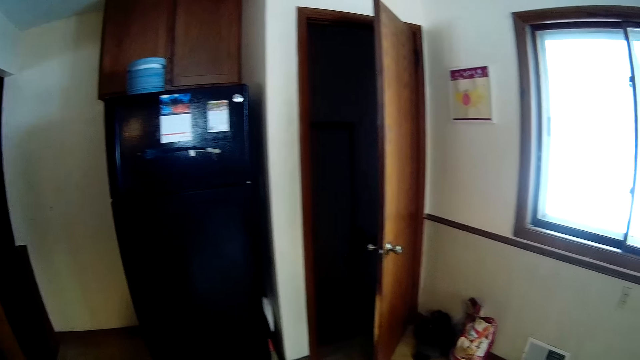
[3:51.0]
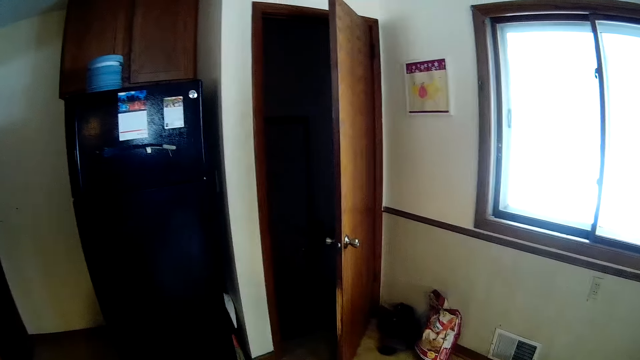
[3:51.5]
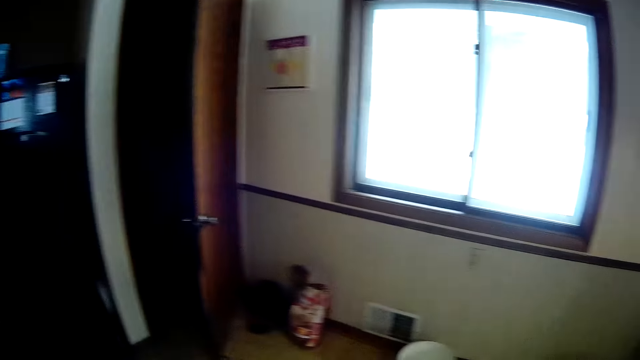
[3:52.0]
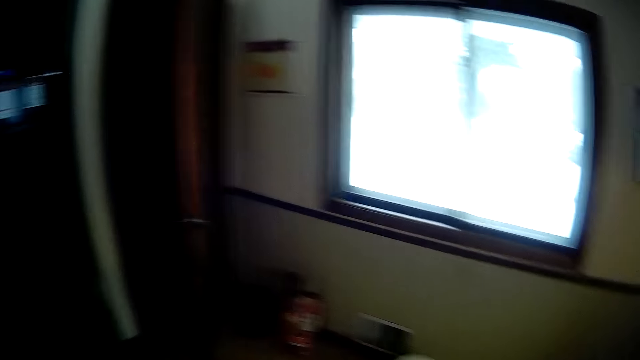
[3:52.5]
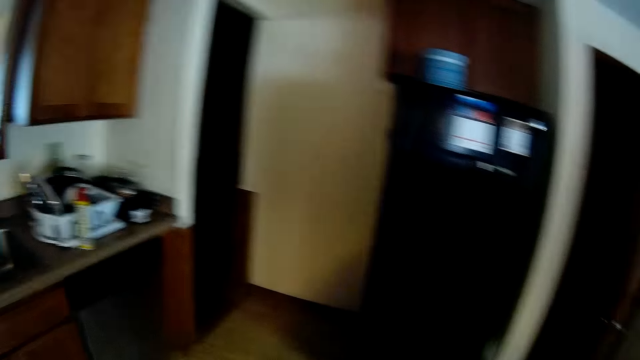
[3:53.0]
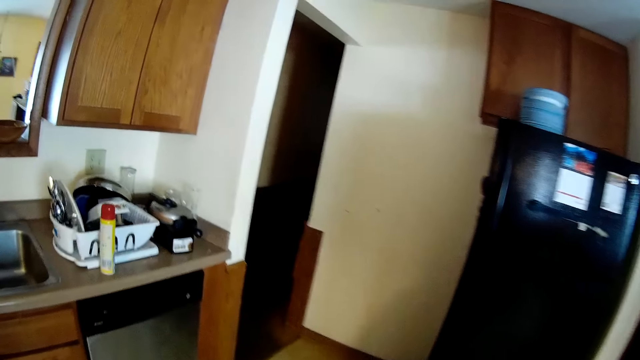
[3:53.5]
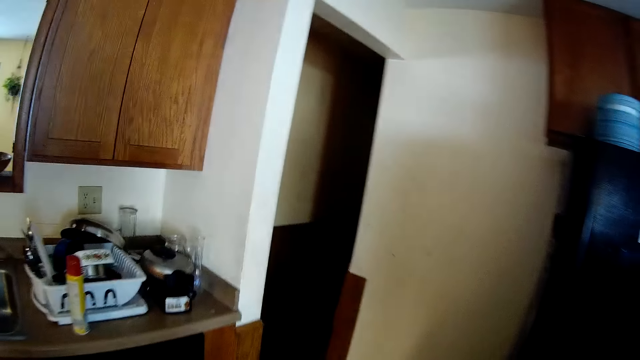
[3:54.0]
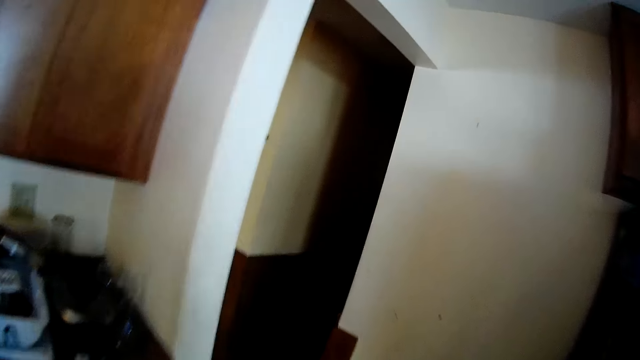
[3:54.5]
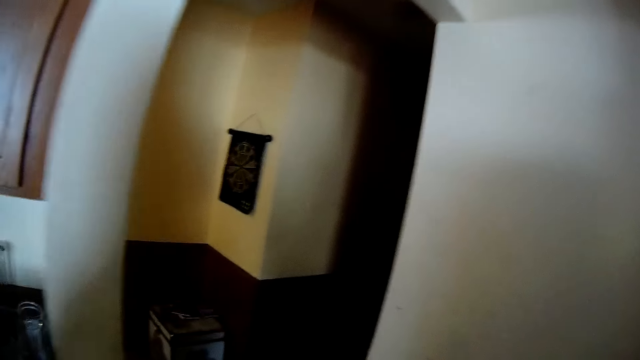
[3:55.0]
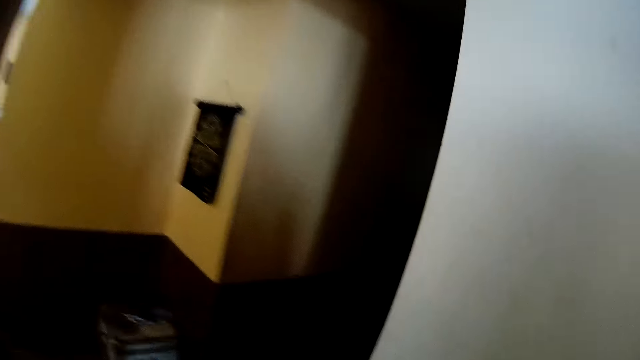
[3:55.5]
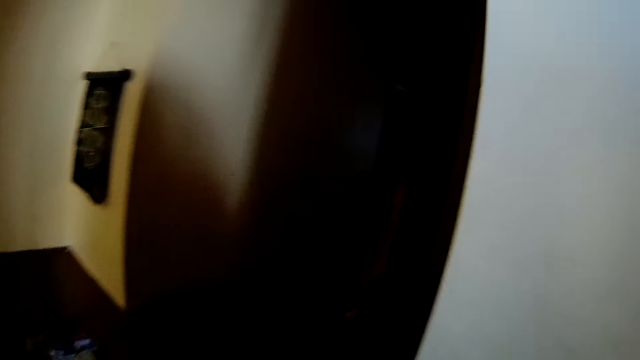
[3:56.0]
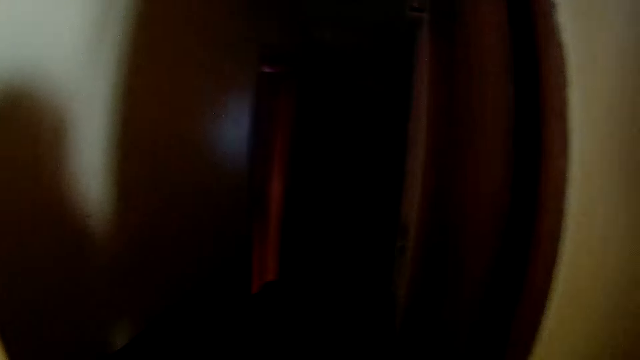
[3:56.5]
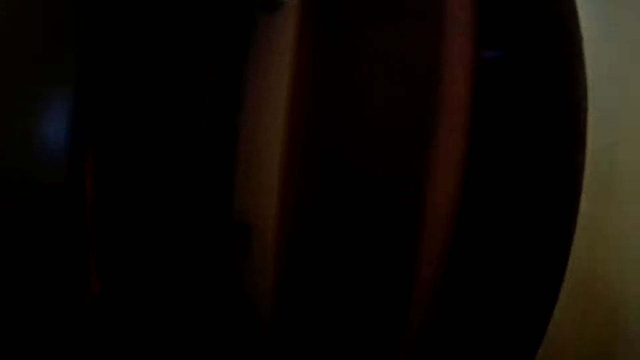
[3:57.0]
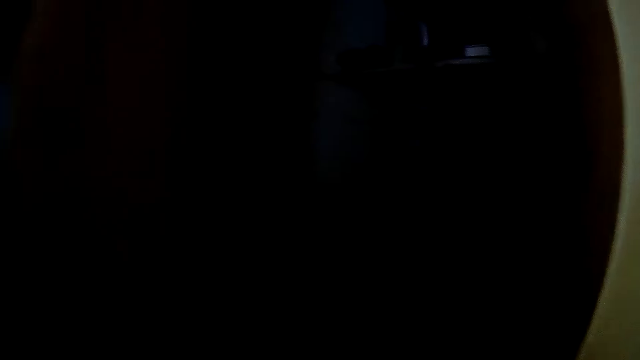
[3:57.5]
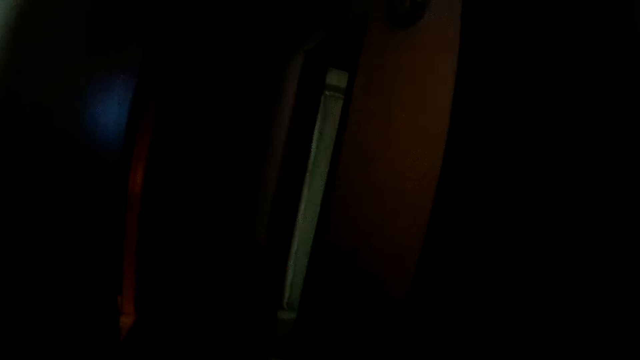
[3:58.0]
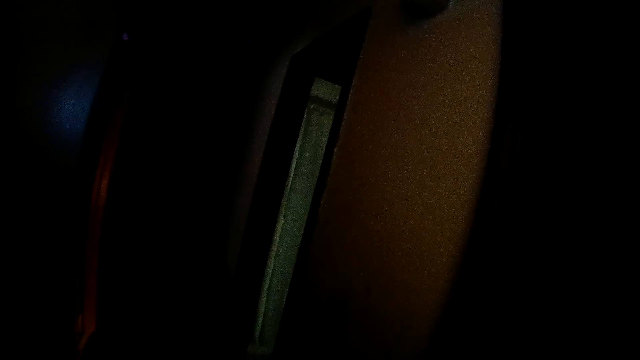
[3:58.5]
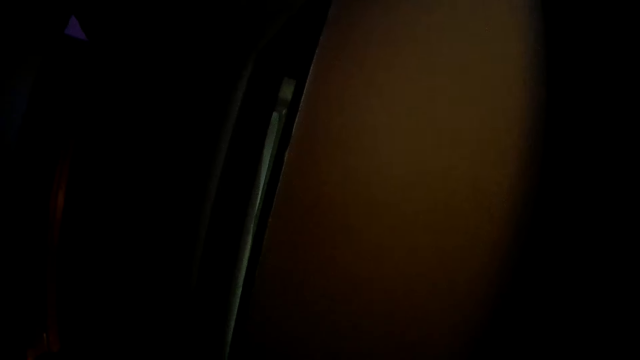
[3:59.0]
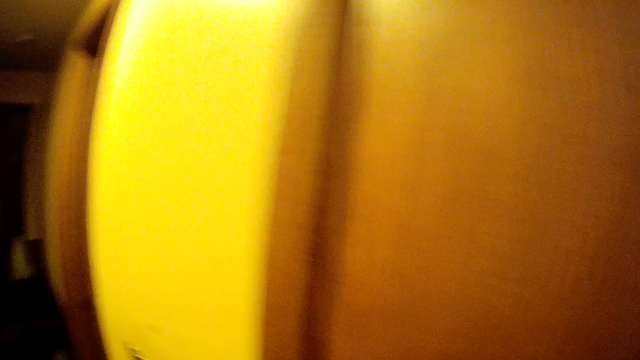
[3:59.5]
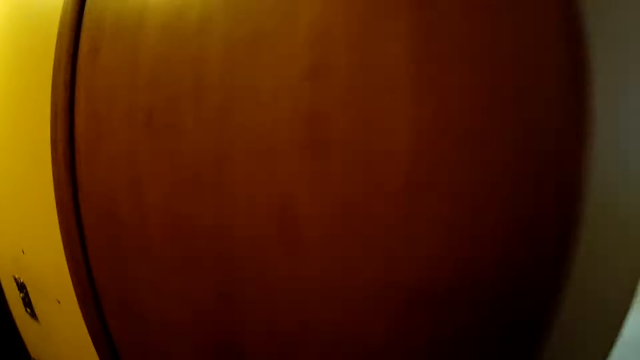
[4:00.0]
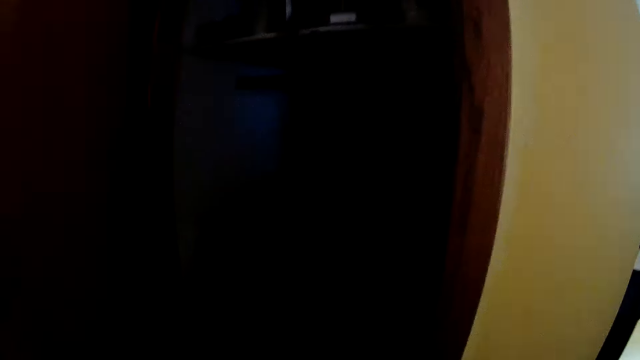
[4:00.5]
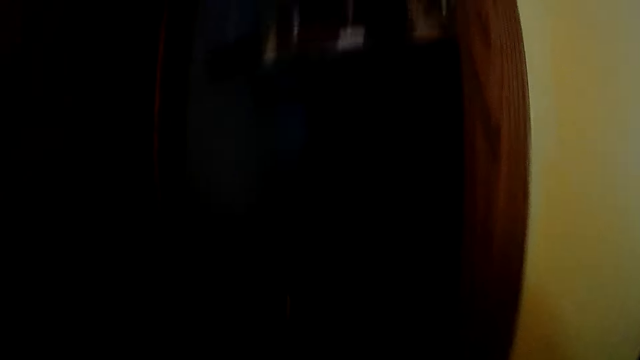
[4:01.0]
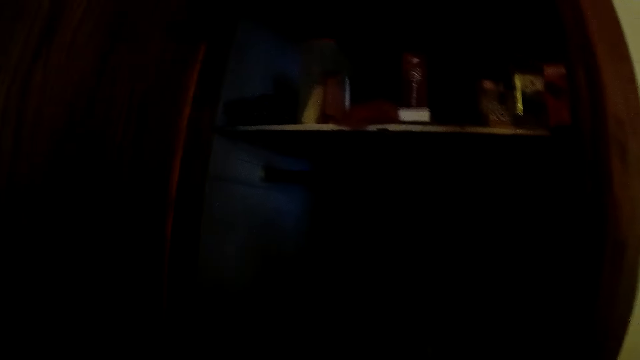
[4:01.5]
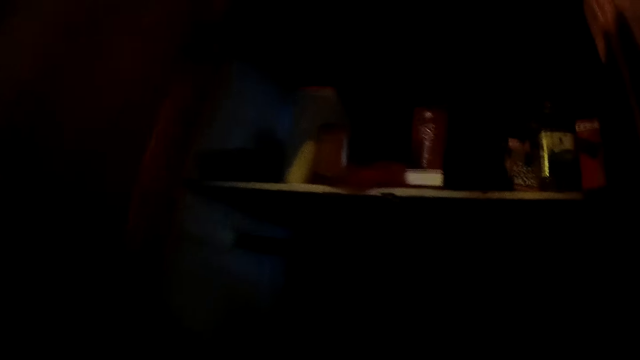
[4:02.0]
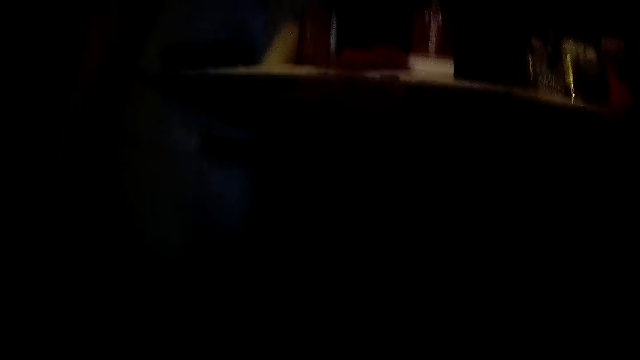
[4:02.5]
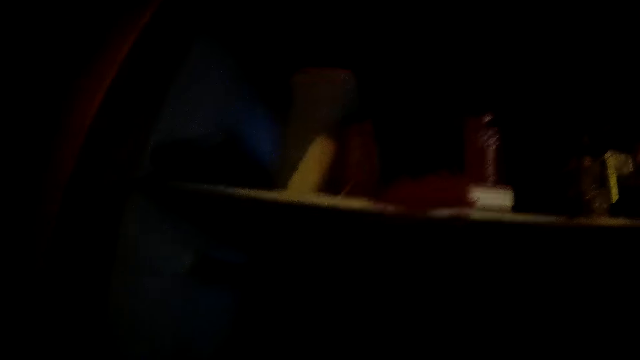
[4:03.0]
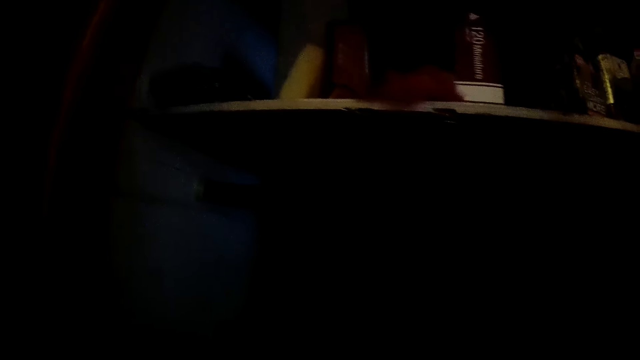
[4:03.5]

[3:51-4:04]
The camera wearer moves around the house. She opens a closet with her left hand.

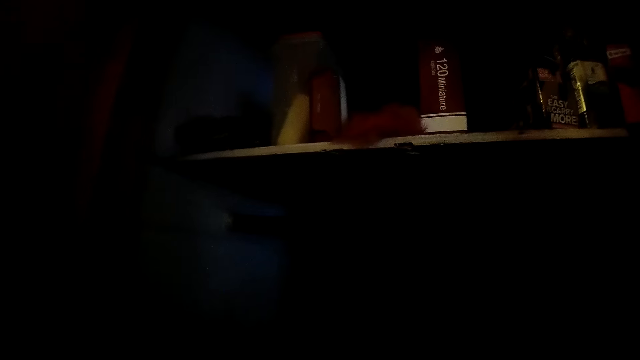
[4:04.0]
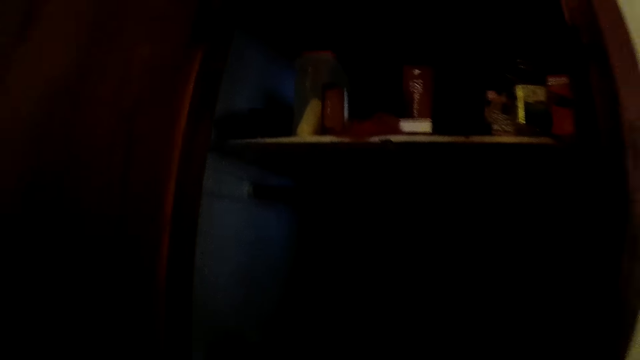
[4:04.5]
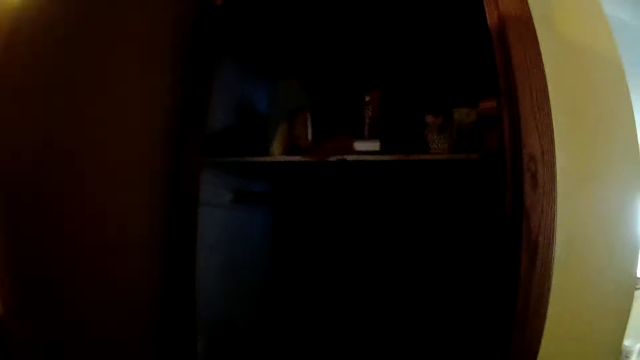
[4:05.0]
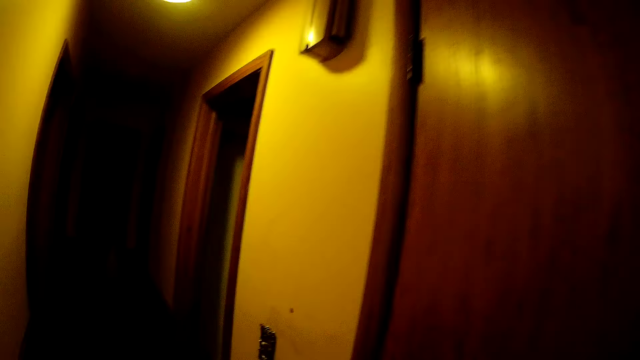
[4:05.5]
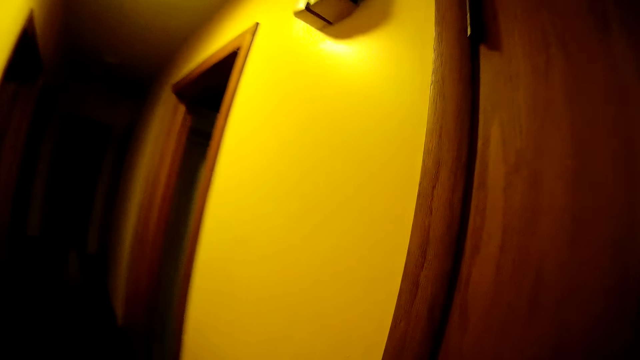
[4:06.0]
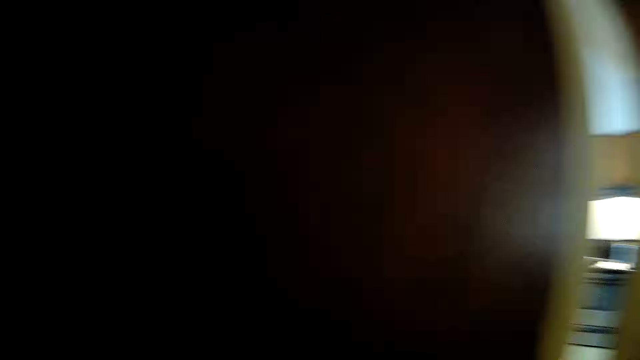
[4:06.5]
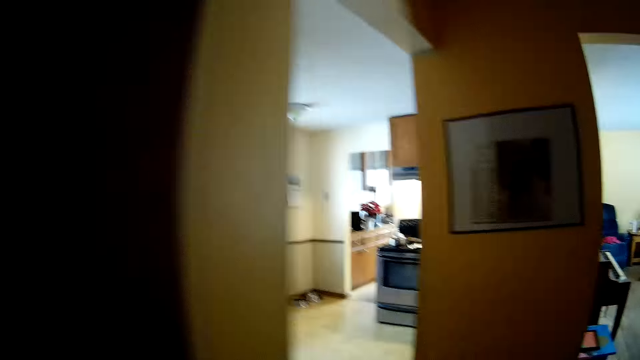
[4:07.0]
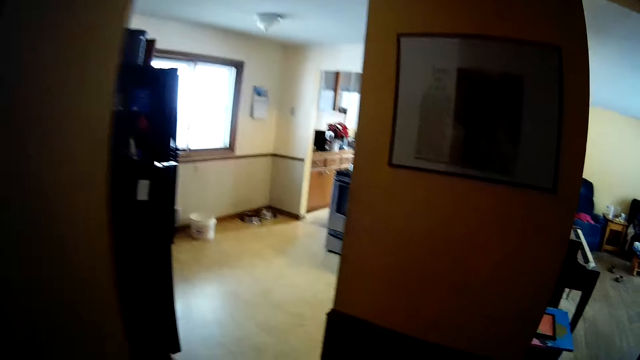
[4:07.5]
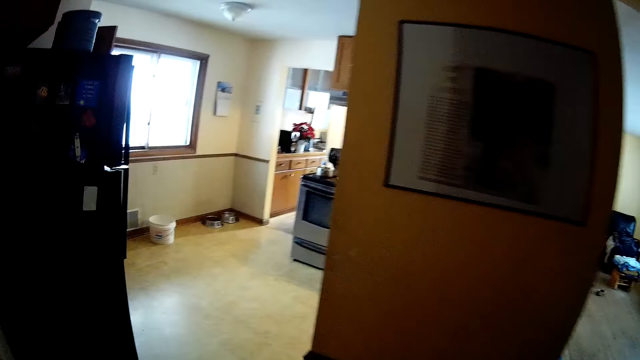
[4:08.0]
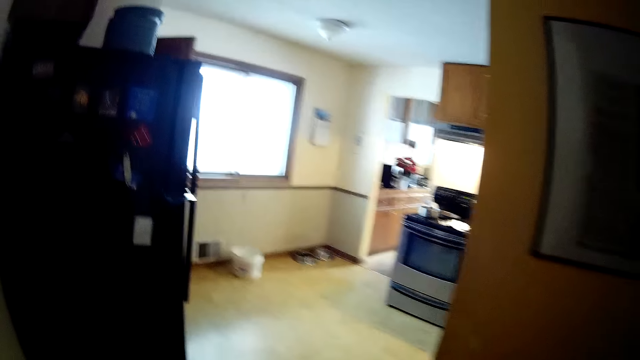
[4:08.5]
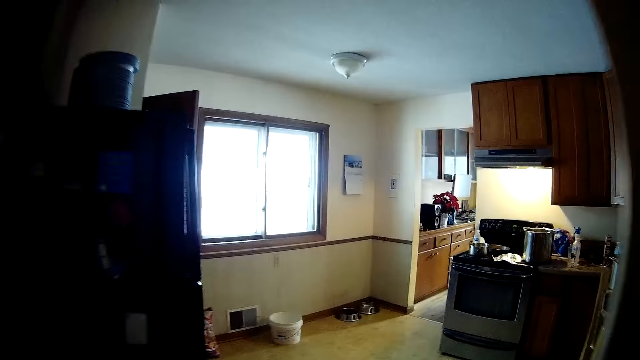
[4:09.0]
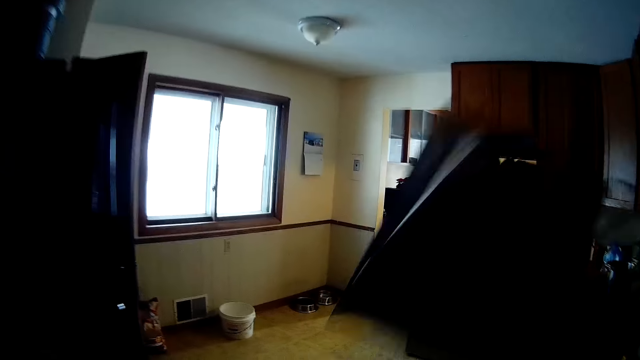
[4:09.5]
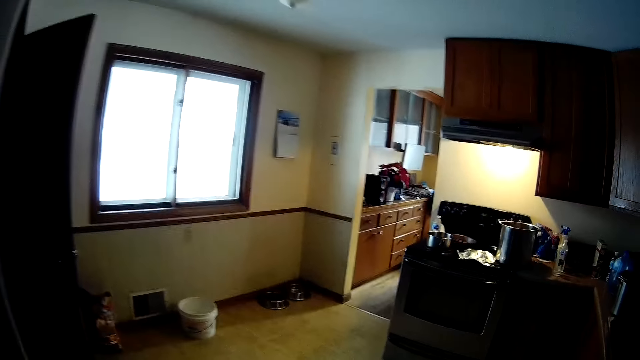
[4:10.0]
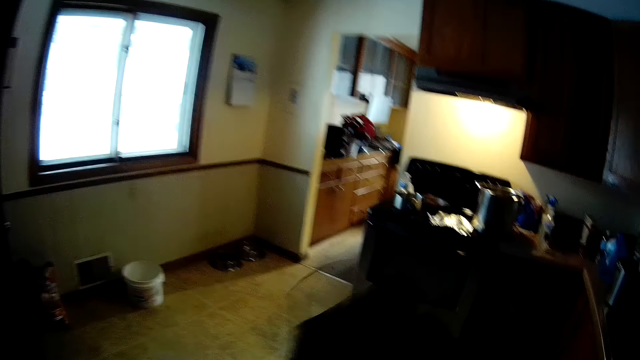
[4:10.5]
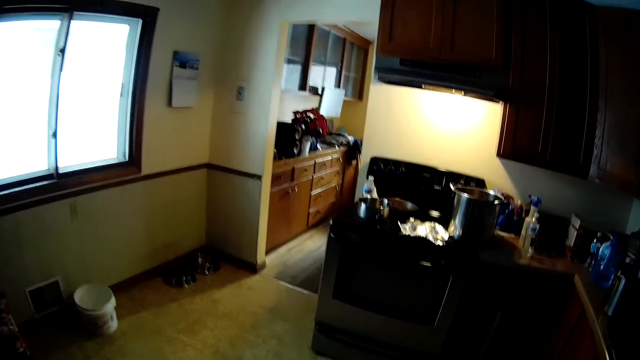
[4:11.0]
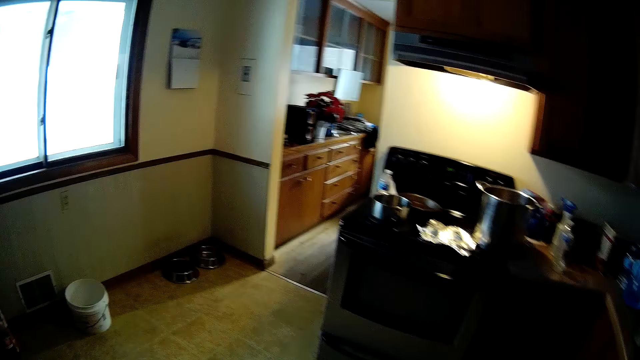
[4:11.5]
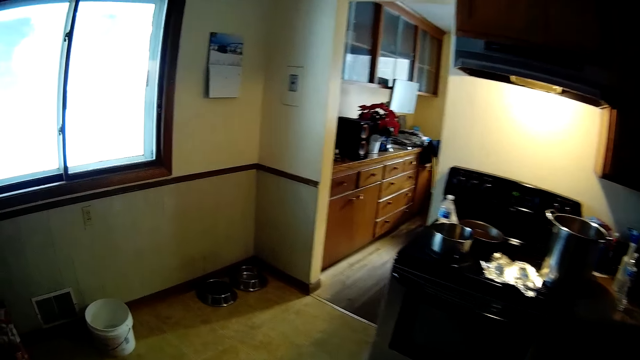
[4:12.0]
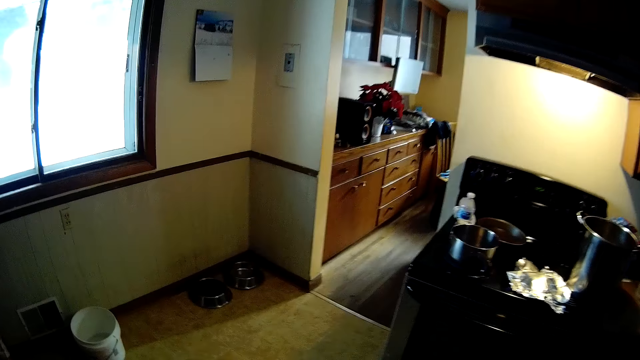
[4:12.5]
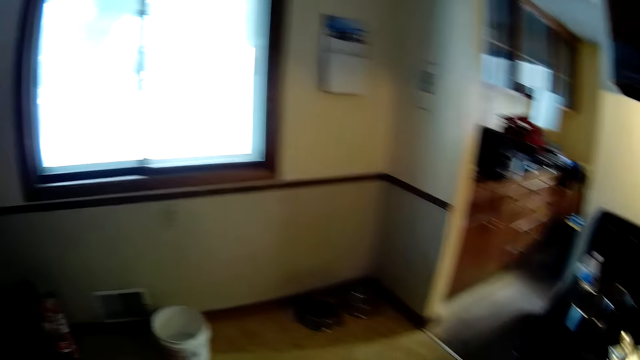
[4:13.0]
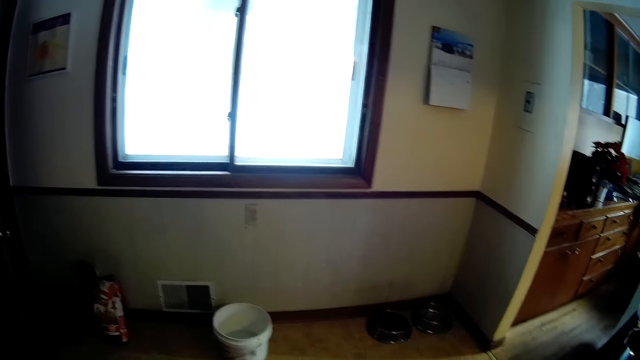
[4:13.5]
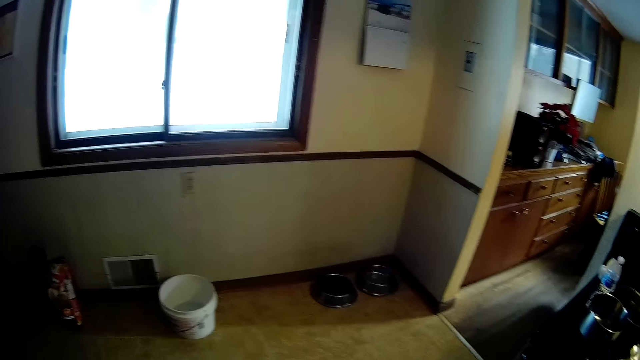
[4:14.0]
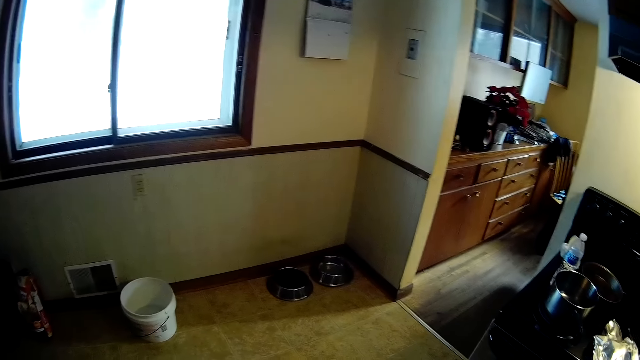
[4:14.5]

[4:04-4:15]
The camera wearer closes the closet with her left hand. She walks around the kitchen. She raises a shopping bag with her right hand. She holds a cloth.
